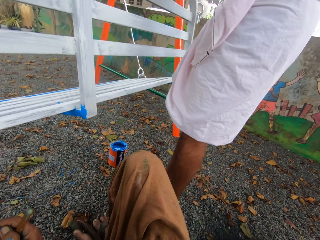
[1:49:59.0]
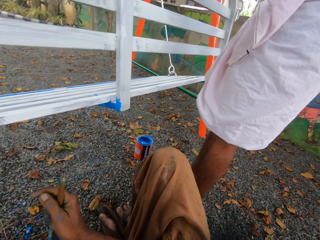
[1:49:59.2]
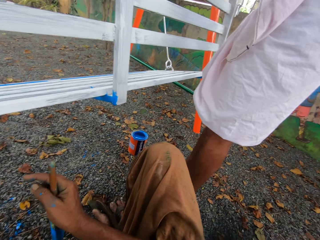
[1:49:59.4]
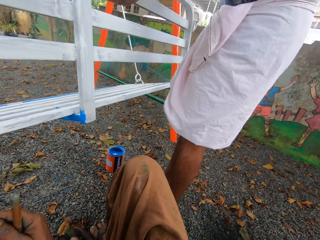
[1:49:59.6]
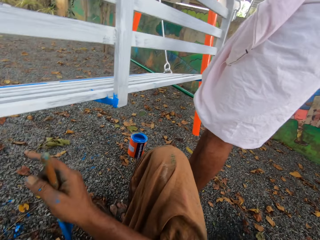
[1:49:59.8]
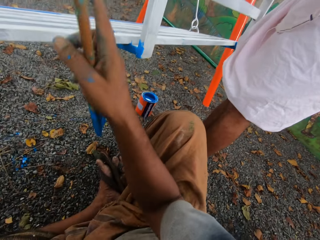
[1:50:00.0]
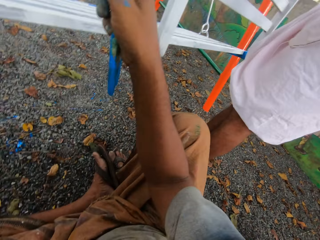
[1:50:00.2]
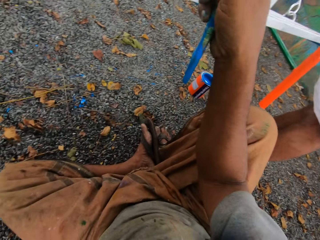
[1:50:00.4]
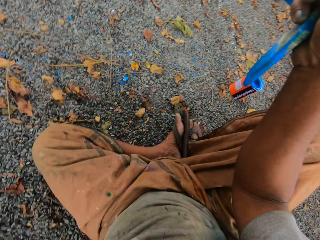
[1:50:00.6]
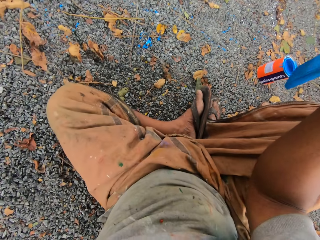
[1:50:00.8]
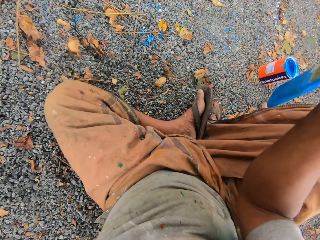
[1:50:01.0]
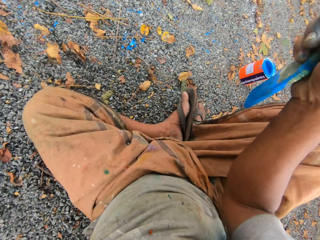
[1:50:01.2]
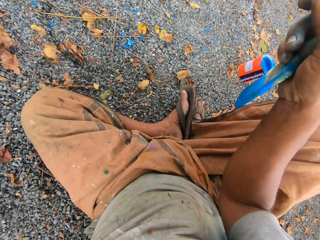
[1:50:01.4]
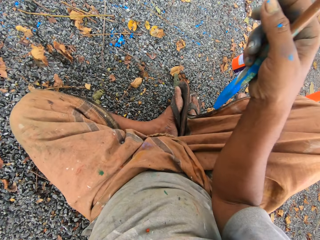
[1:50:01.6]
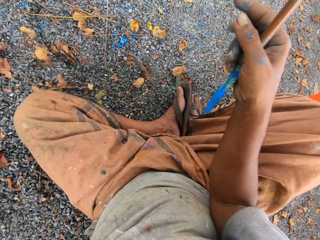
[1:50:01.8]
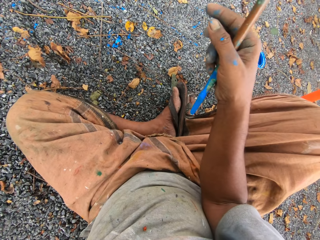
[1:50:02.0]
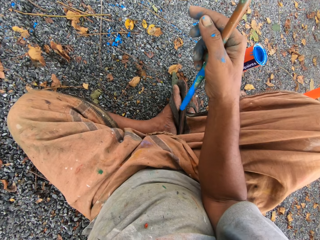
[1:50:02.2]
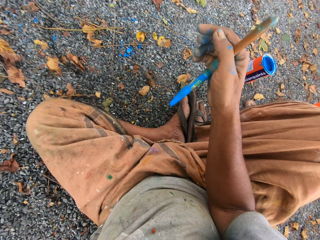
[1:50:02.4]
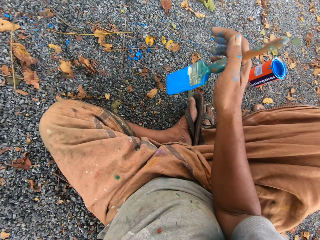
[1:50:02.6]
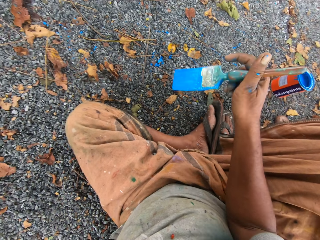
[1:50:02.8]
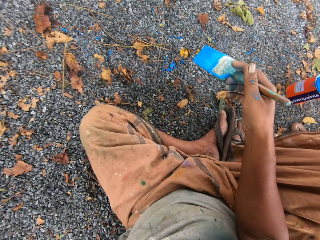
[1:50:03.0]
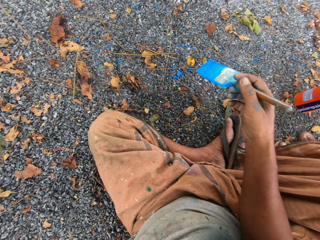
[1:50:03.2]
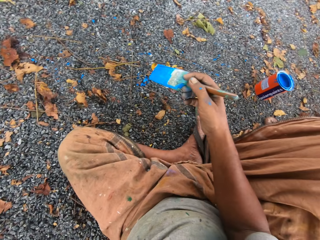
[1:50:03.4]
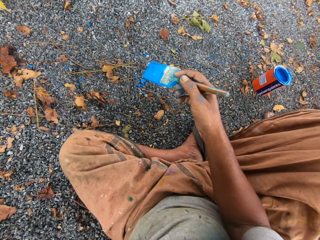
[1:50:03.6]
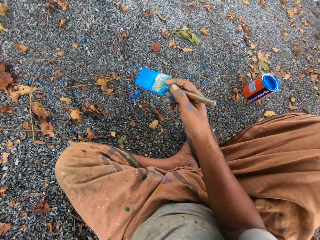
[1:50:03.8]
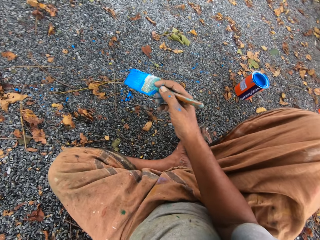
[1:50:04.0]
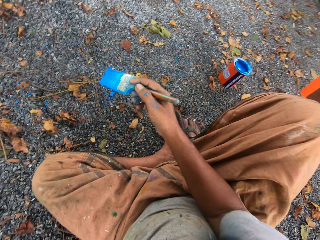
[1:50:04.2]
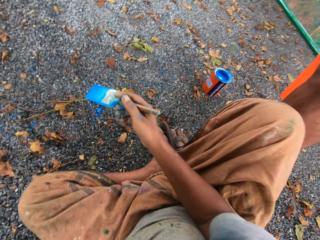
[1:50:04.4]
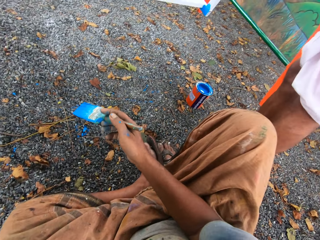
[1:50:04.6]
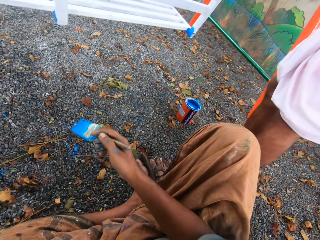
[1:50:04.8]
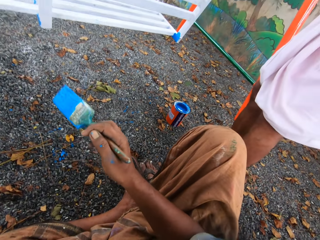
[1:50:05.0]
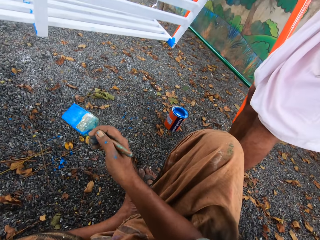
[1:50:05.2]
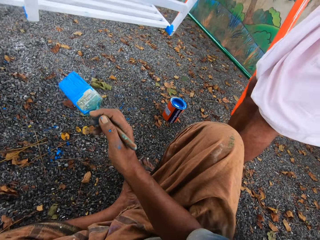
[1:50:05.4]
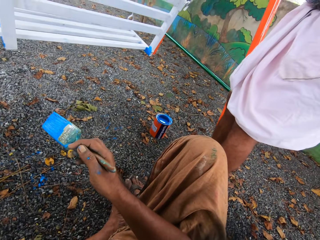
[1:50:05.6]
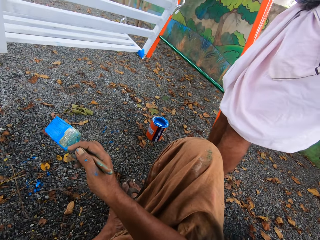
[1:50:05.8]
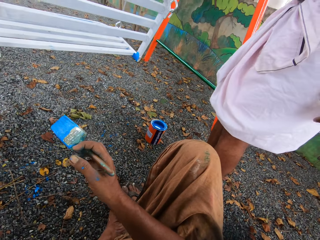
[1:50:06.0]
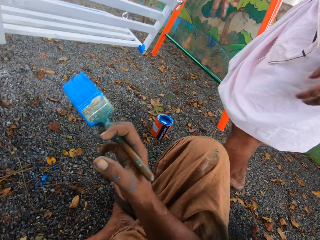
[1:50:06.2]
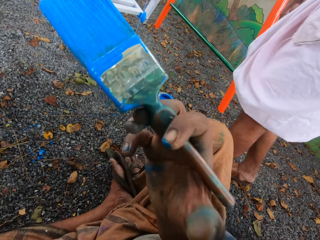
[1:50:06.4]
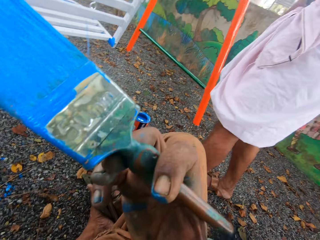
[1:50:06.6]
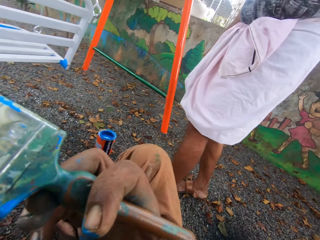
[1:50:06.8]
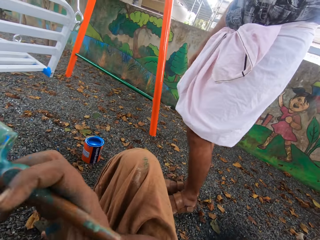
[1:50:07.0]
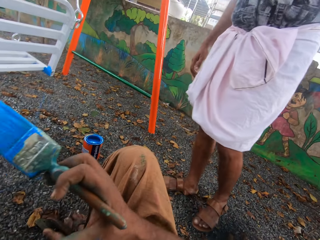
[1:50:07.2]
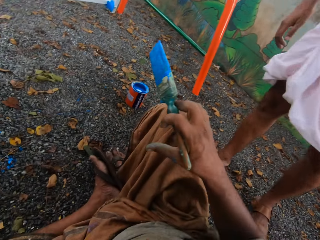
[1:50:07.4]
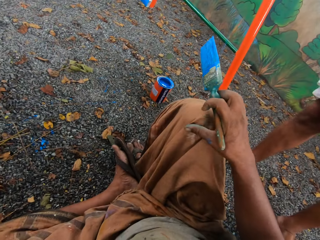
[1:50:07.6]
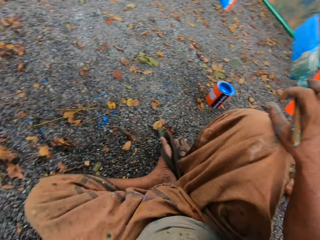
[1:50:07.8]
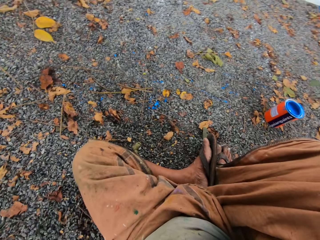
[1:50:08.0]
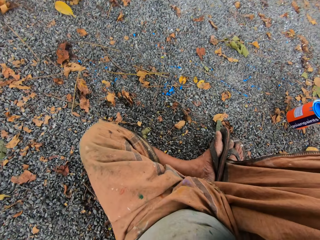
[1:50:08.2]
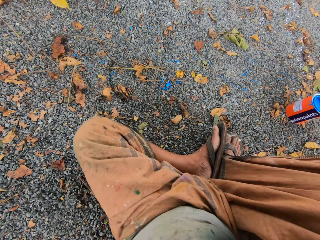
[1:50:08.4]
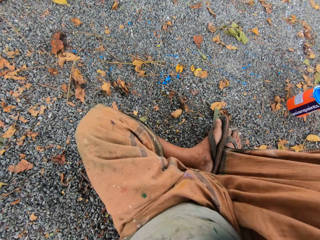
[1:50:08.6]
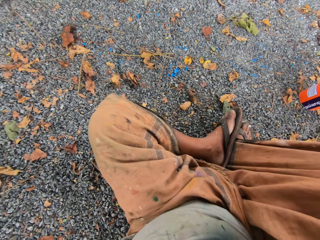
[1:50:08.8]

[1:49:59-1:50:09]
The camera wearer moves his right hand. He shakes the paint brush. He talks with a man. The man walks away.

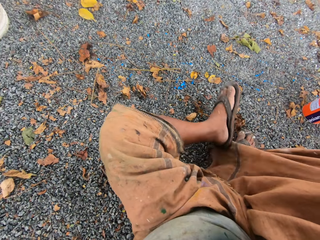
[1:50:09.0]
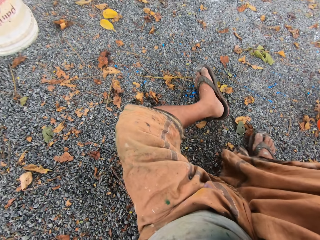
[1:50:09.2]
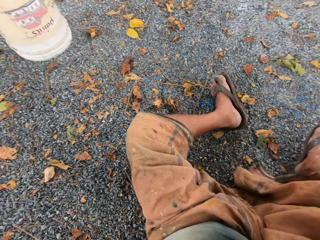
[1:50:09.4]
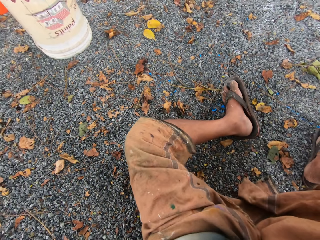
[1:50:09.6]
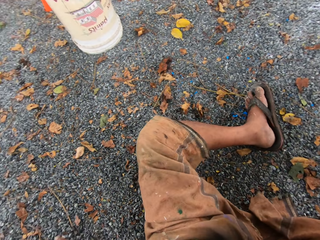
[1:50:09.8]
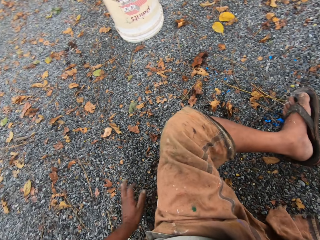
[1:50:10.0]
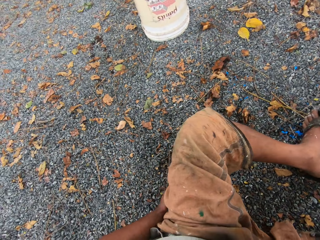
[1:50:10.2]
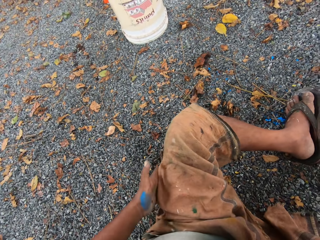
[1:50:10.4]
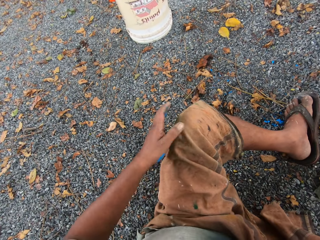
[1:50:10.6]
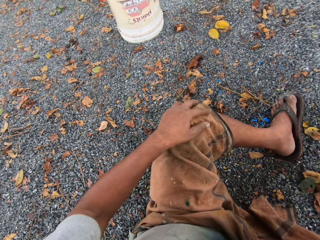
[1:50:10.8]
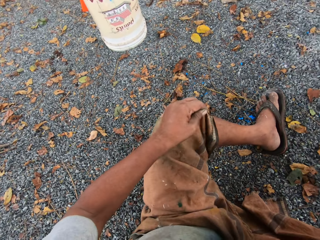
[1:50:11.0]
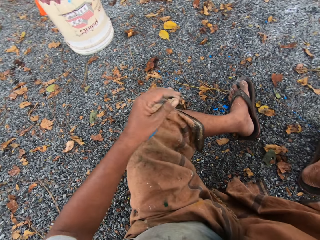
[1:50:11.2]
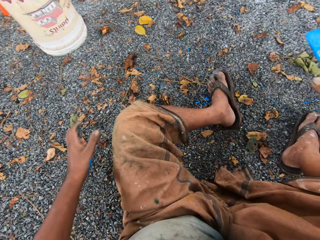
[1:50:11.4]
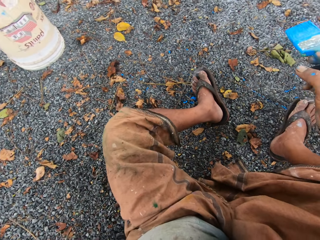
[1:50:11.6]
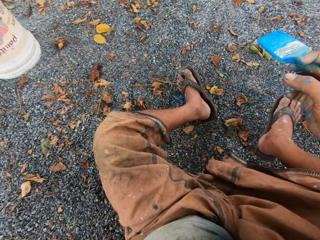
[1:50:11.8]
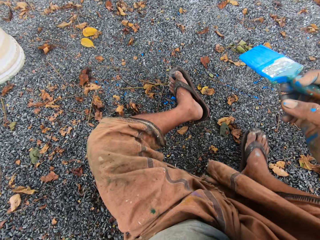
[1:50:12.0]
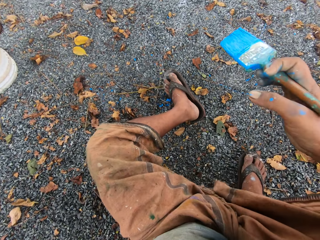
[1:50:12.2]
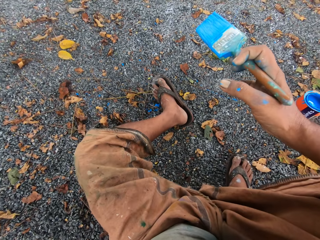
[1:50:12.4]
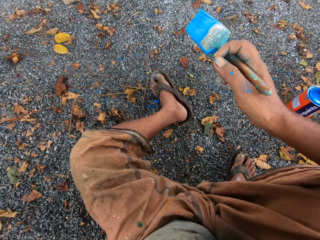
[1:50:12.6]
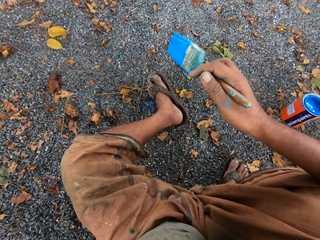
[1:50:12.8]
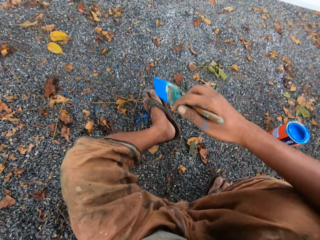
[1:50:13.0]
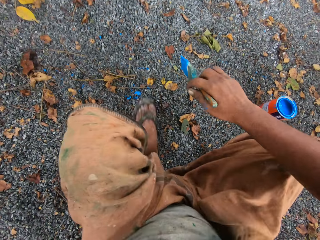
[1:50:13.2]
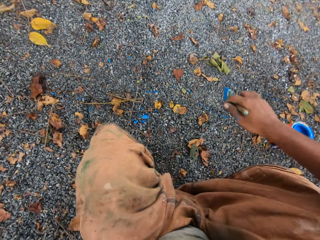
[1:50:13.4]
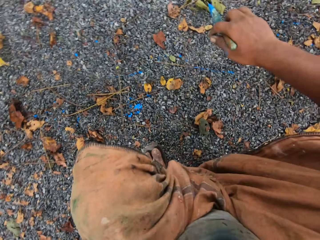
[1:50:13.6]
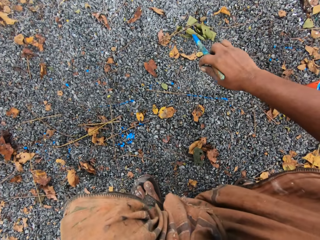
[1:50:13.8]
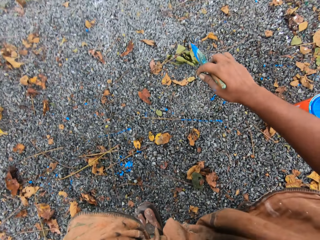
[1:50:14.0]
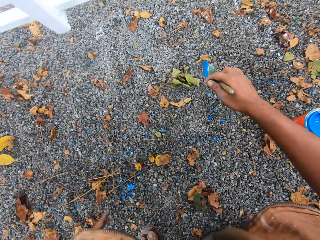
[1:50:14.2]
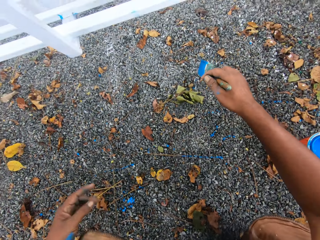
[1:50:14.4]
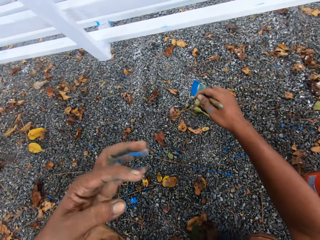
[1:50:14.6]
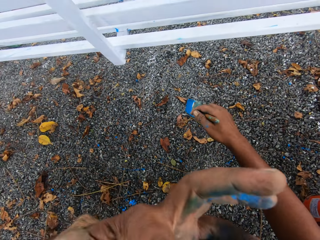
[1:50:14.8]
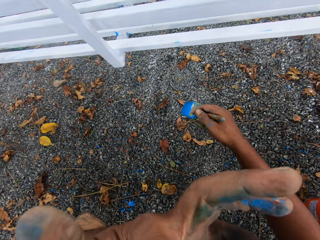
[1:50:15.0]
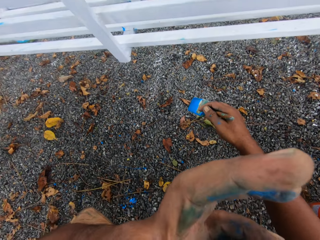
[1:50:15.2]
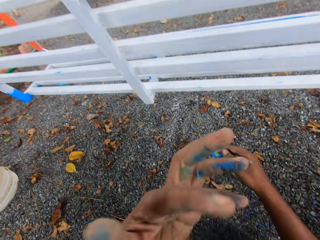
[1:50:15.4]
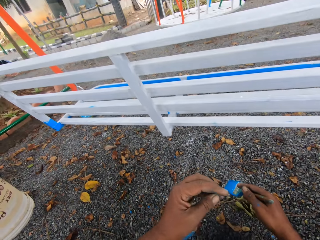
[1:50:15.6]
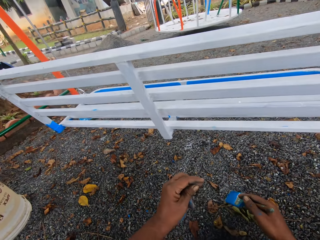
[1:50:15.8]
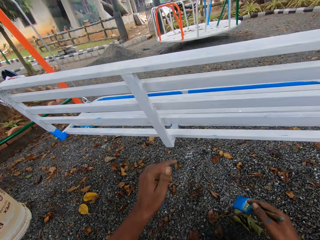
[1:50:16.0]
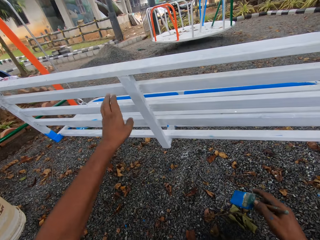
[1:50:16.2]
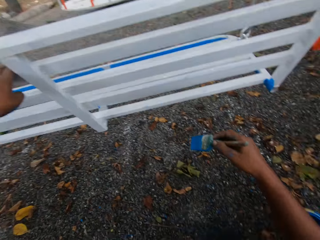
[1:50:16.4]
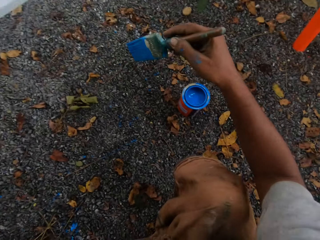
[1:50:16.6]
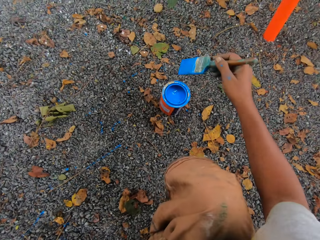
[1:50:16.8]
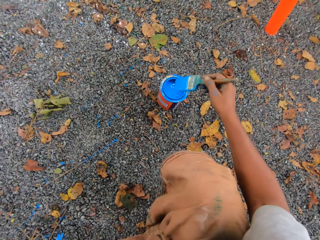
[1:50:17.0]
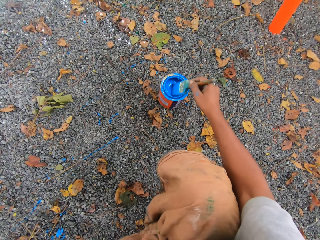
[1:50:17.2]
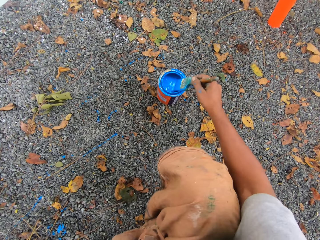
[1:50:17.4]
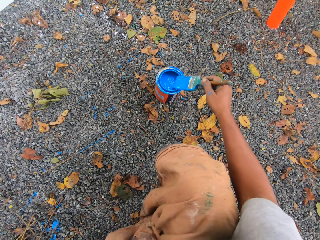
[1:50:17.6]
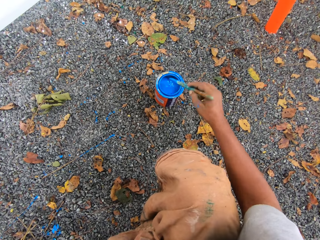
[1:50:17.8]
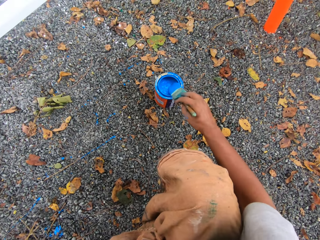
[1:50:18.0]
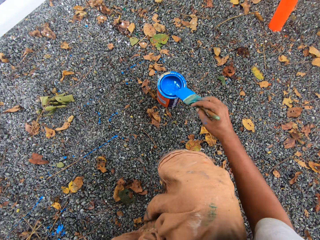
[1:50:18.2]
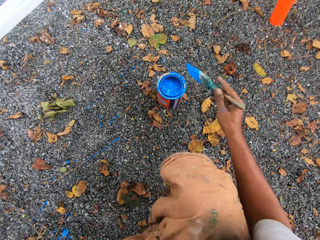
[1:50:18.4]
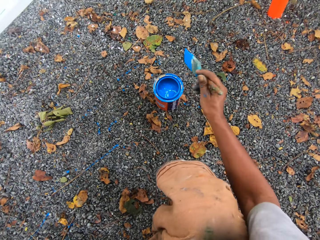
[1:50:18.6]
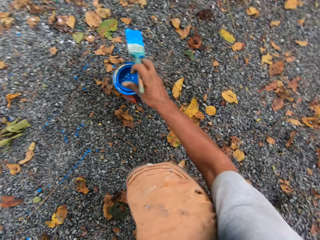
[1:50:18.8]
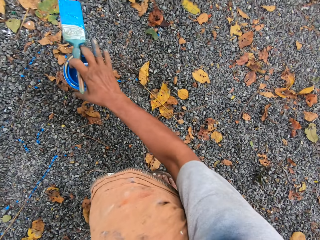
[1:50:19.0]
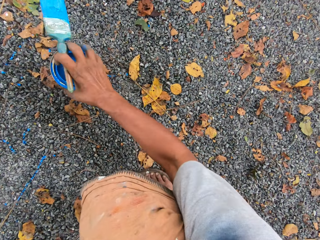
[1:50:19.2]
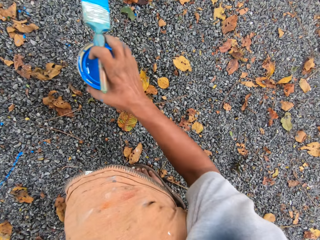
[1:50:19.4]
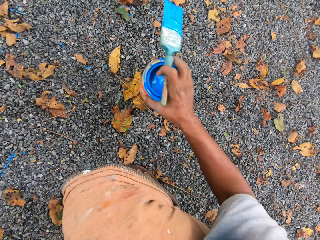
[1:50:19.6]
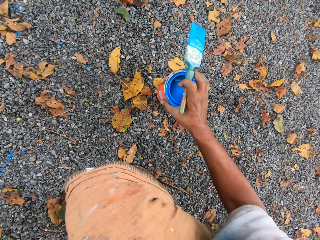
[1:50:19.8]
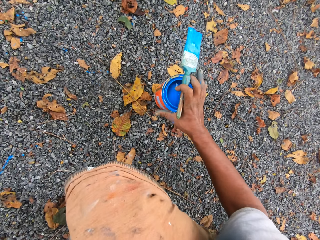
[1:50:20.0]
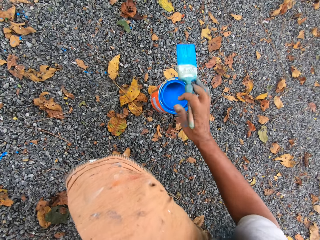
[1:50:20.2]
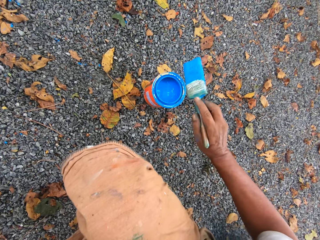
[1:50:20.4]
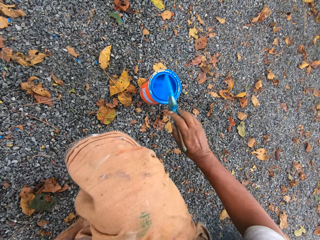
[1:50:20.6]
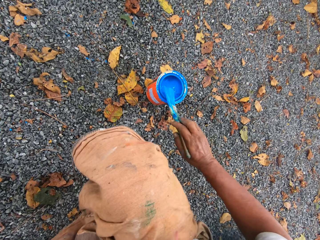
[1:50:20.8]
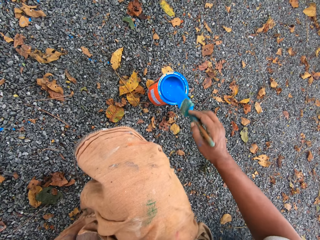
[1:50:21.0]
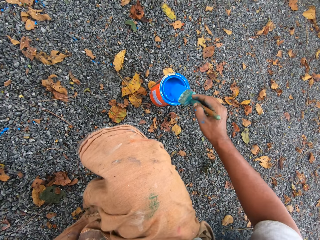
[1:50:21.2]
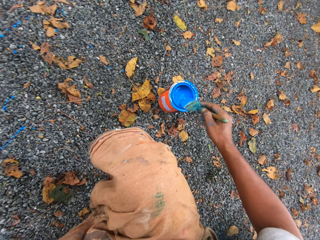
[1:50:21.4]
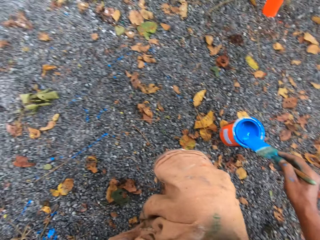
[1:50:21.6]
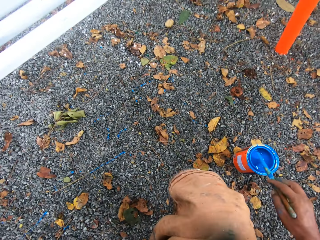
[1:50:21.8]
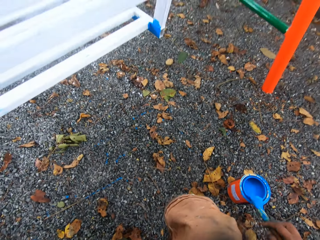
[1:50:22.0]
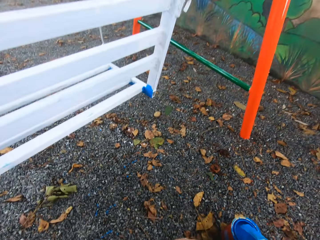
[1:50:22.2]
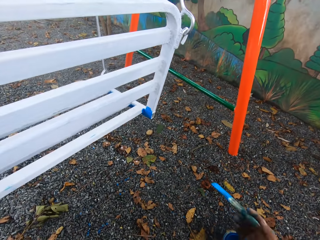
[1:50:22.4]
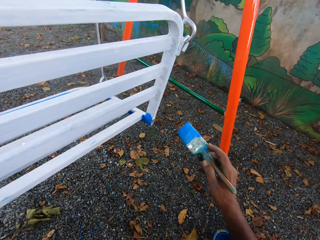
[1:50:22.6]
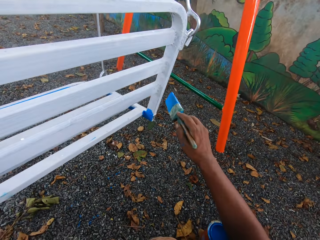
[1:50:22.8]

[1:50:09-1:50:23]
The camera wearer moves his legs, touches his cloth and squats on the ground. He gets up from the ground. He touches part of his body. He holds the swing with the left hand. He dips the paint brush in the paint can or tin. He rubs the paint brush on the paint can. He lifts the paint can with the right hand. He moves the paint tin on the ground. He puts the paint can on the ground. He dips the paint brush in the paint can. He rubs the paint brush on the top of the paint tin.
